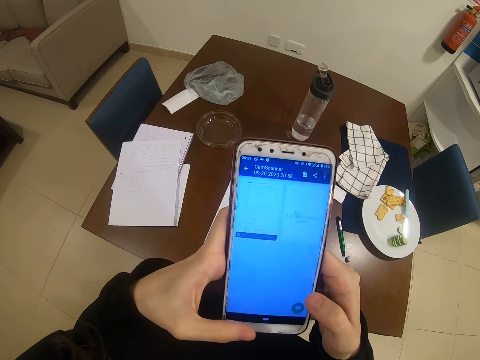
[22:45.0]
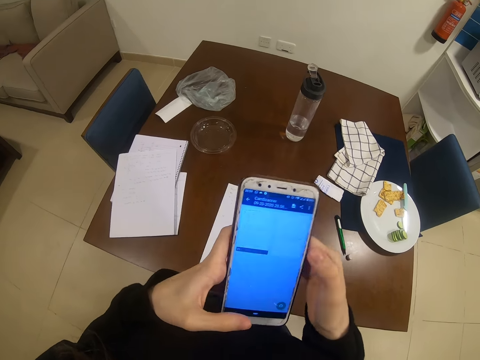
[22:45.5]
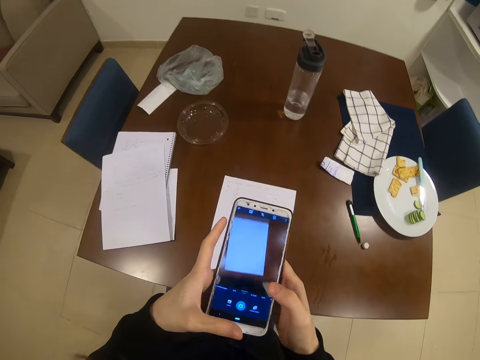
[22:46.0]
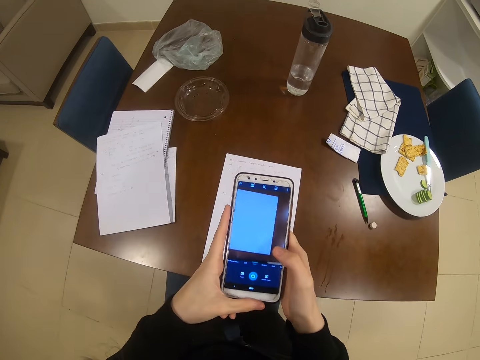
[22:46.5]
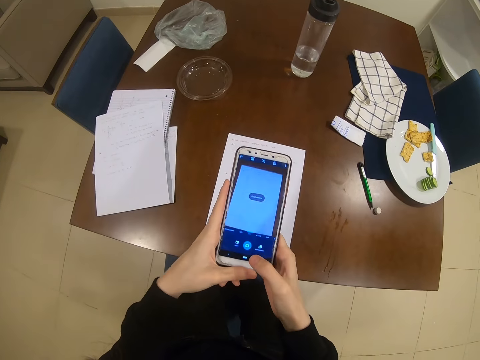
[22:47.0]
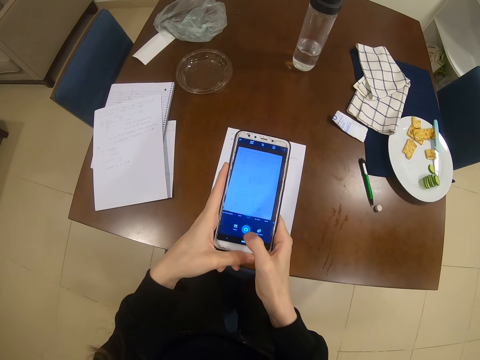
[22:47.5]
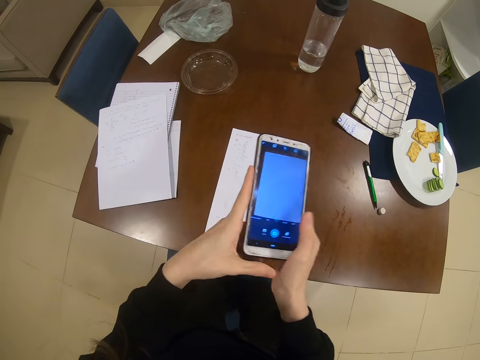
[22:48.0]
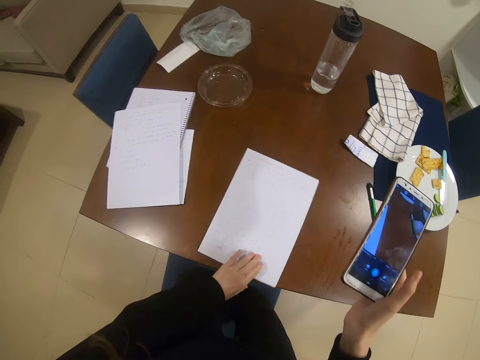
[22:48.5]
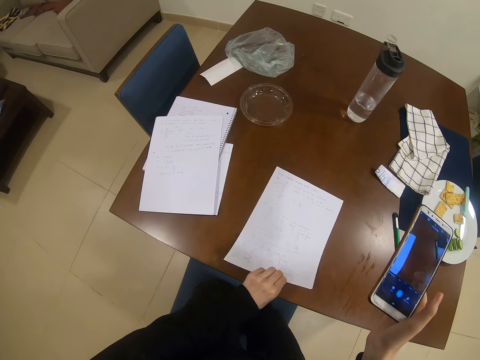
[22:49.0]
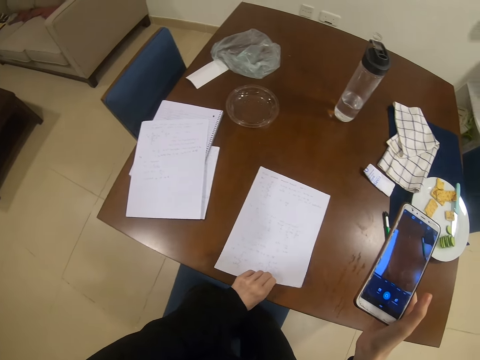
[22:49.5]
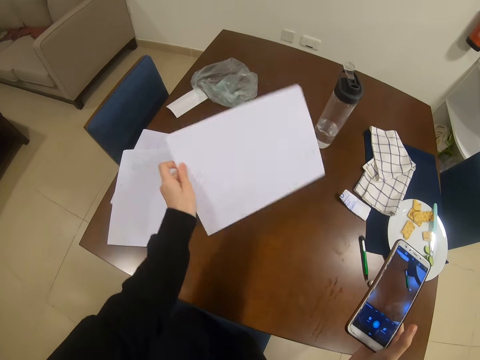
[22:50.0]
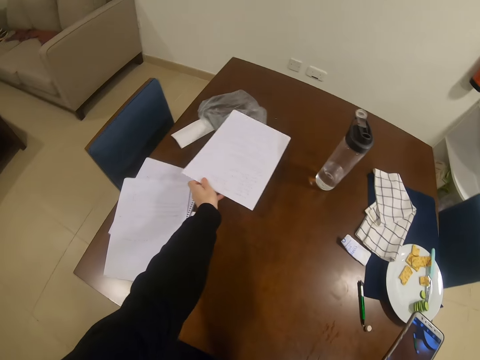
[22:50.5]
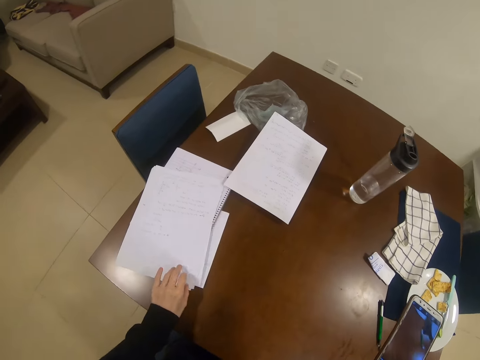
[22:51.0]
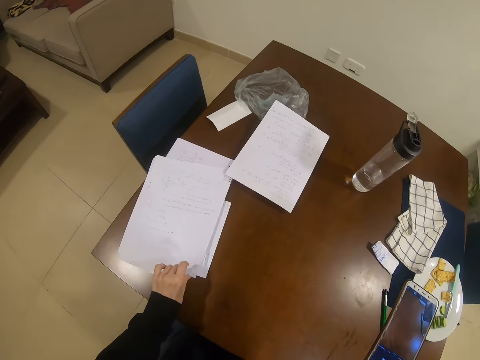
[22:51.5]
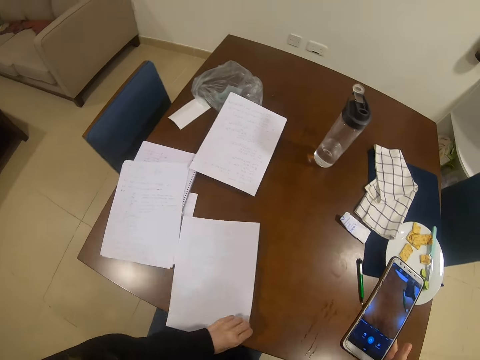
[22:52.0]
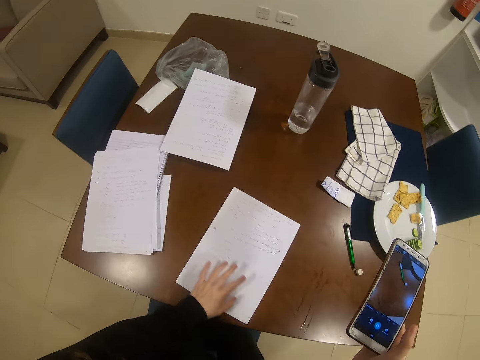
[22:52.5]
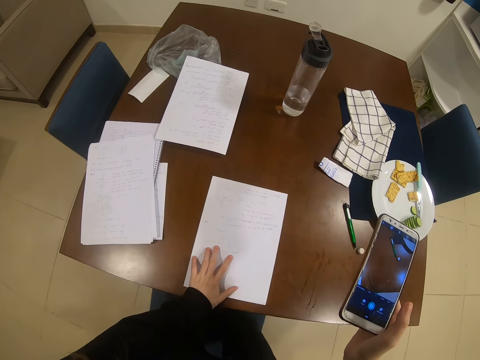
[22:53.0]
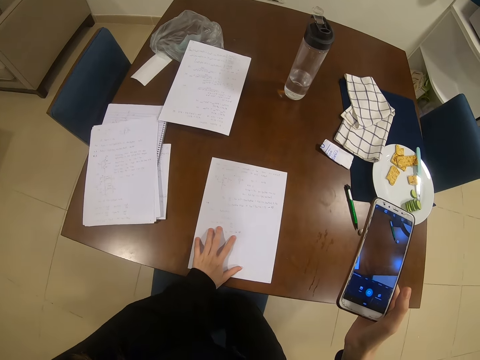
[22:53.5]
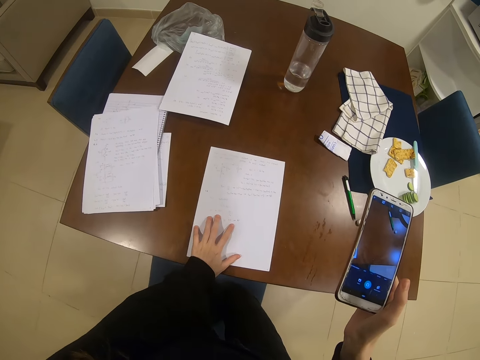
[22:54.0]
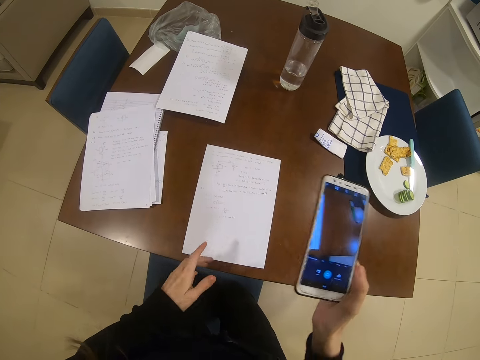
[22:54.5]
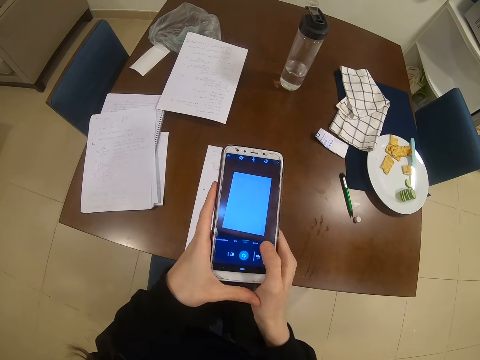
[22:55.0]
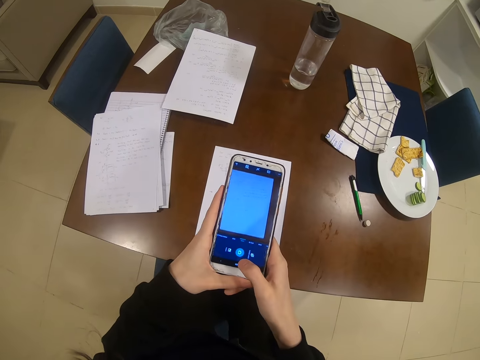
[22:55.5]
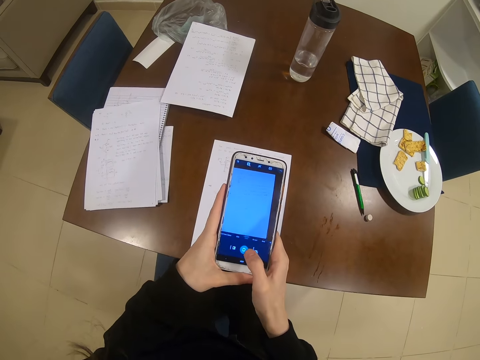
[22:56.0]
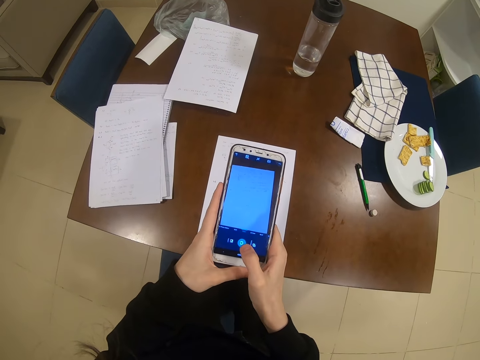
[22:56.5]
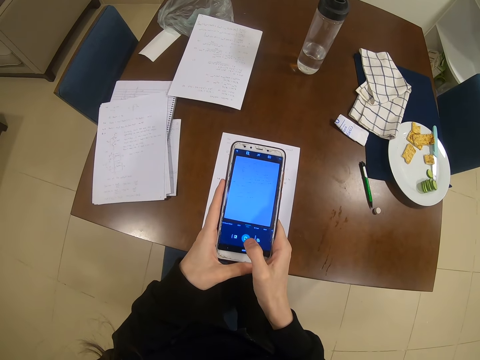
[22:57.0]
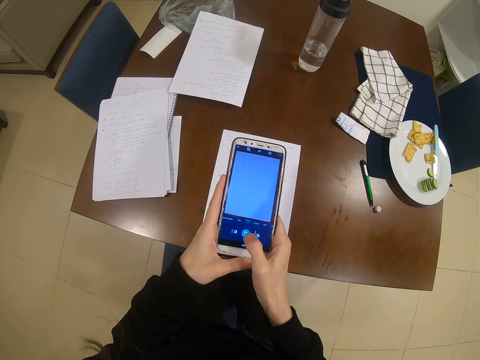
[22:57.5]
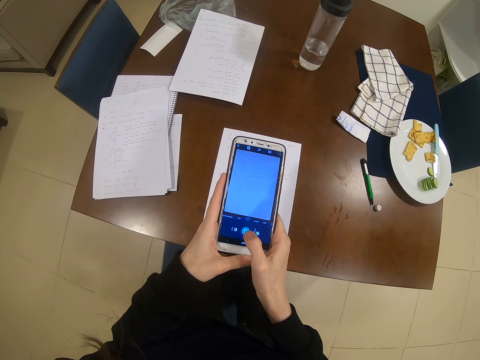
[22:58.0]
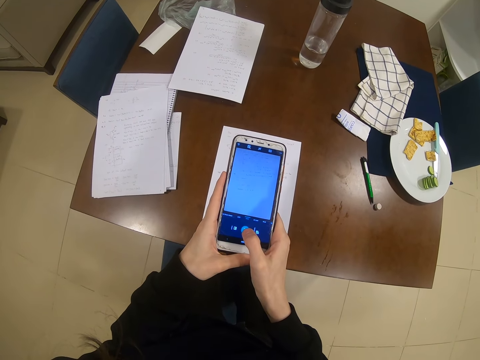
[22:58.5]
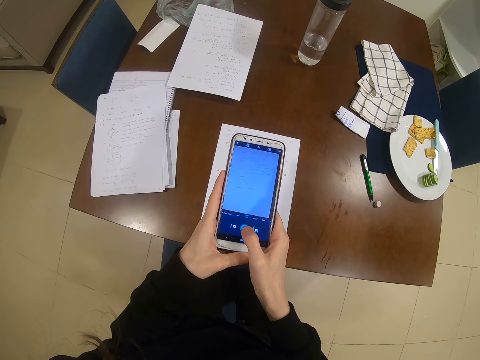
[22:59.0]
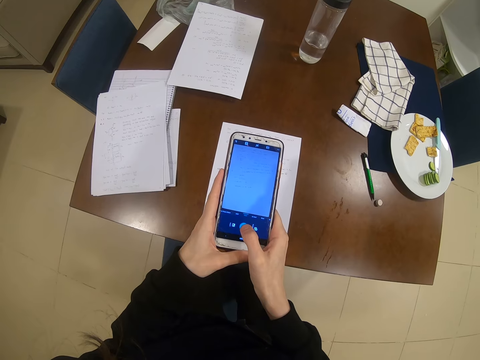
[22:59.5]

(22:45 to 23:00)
The camera wearer takes a picture. They pick up a paper and move the paper. They put the paper down. They pick up another paper. They put the paper down. They take a picture. They operate the phone.

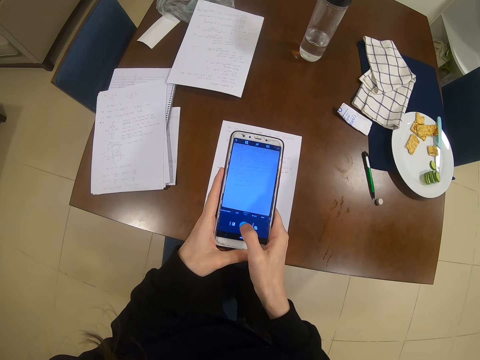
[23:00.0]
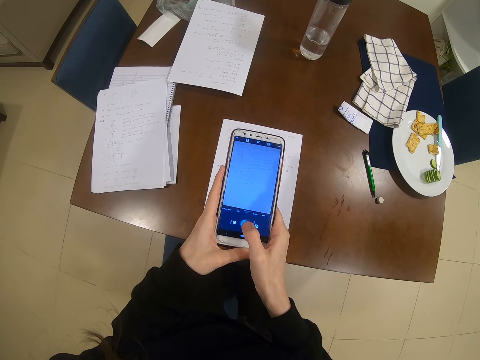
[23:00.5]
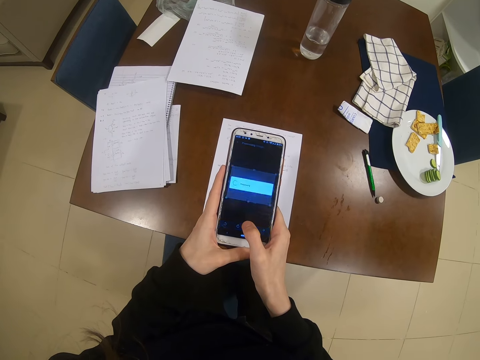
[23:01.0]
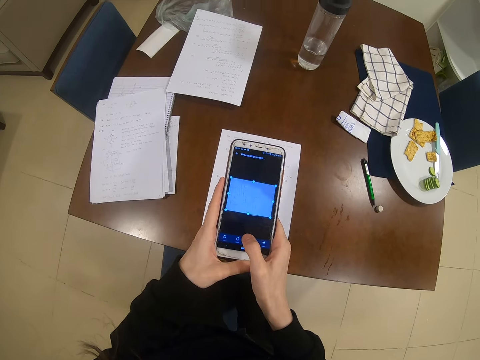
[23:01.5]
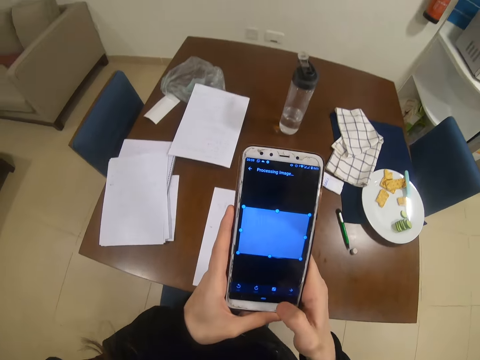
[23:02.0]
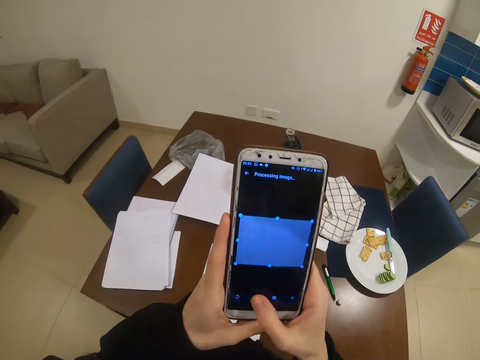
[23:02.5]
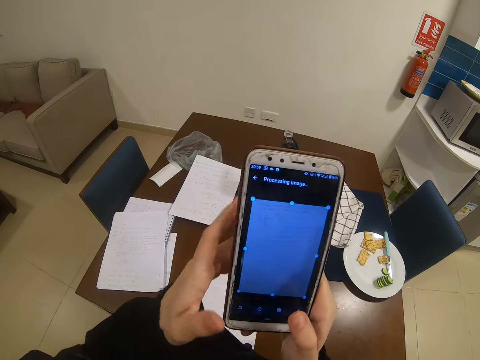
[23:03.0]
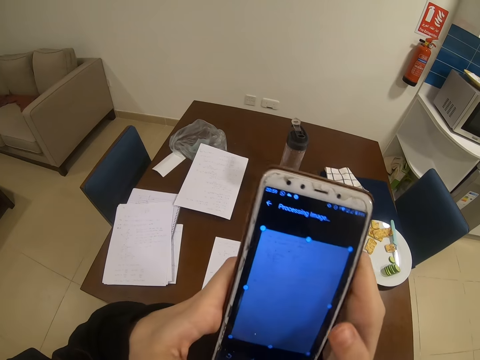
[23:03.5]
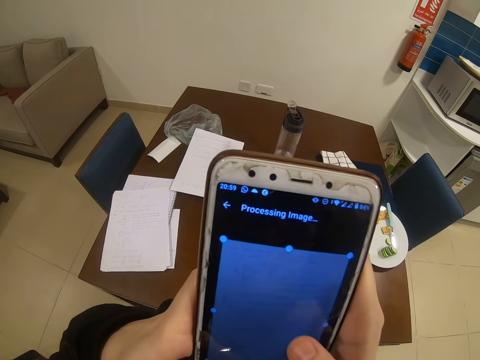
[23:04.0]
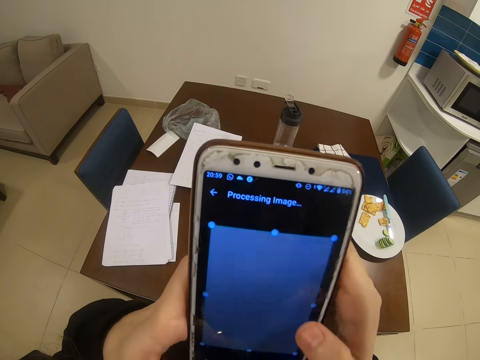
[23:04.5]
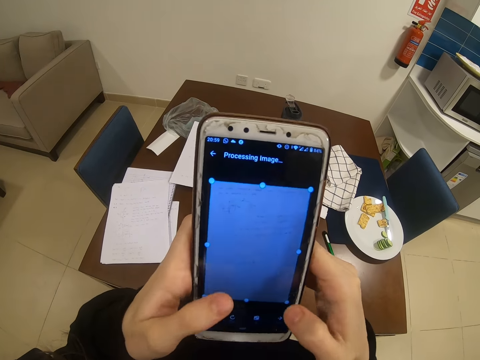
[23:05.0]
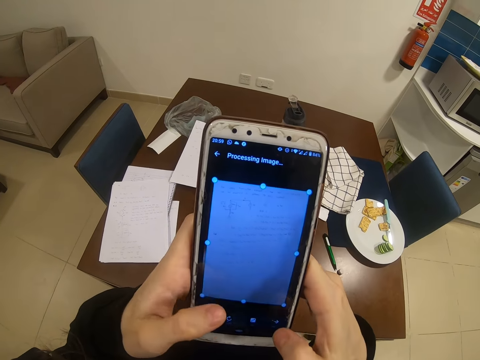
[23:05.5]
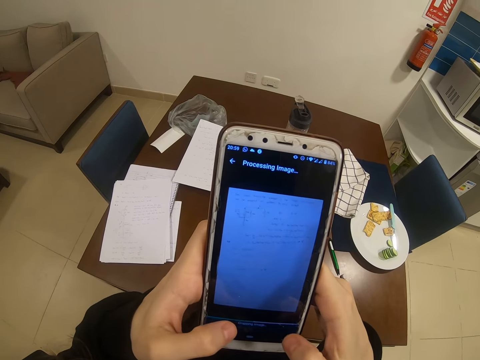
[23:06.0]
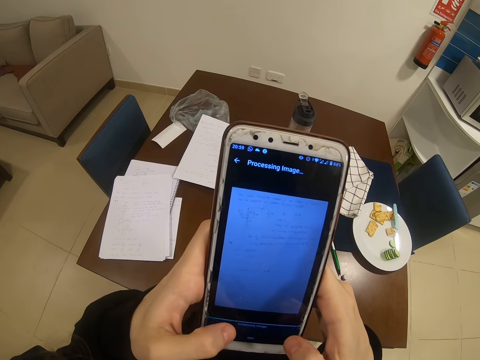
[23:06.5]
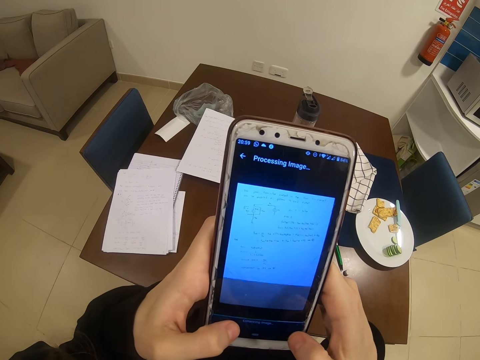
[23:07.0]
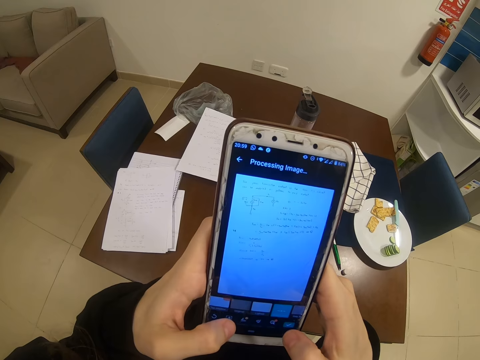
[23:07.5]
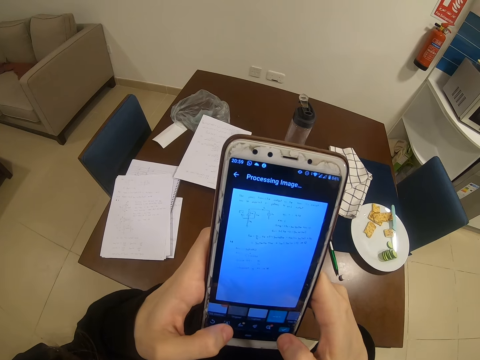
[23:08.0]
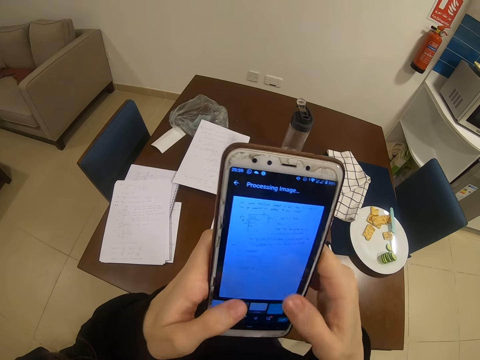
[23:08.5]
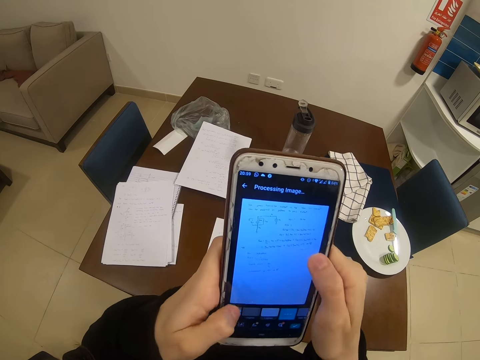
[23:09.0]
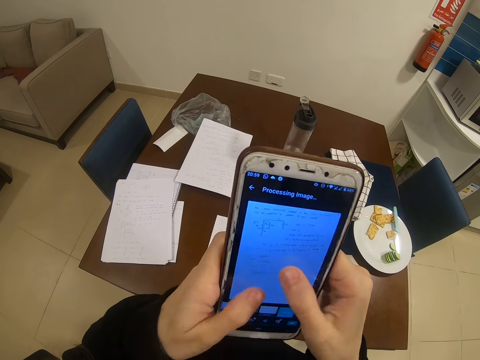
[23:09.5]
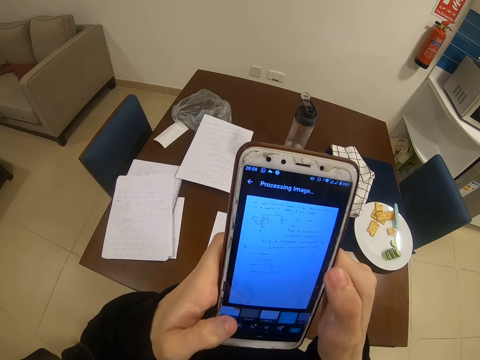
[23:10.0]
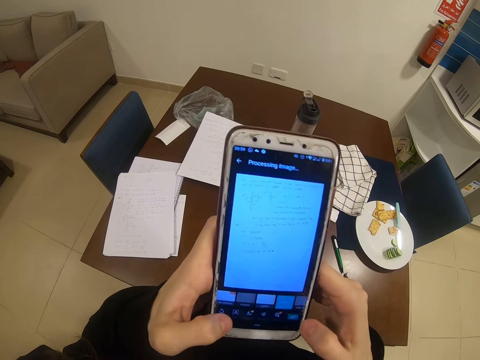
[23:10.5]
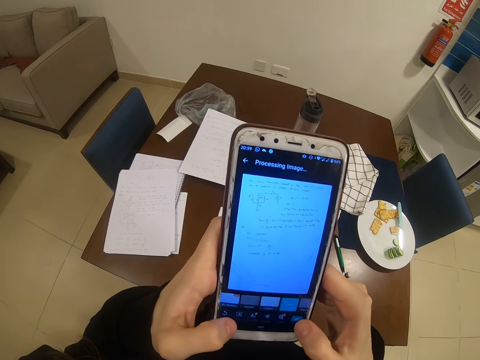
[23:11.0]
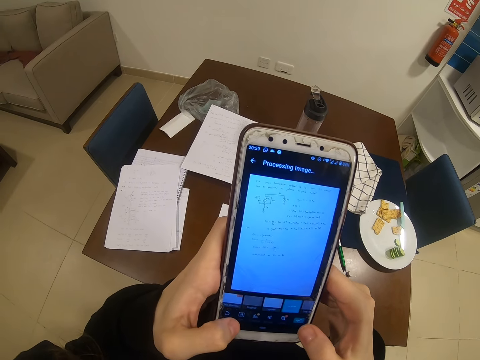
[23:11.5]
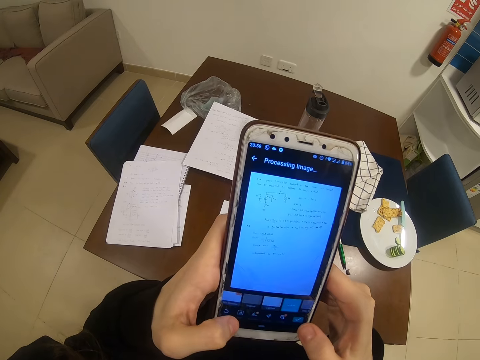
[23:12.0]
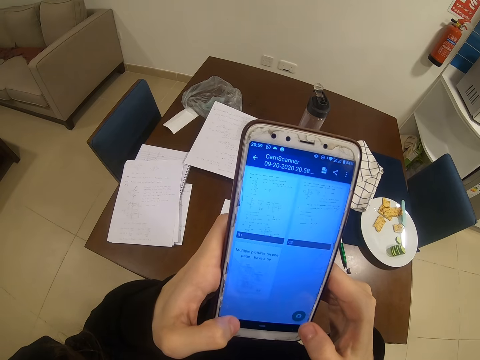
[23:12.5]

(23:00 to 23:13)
The camera wearer dials a phone.
